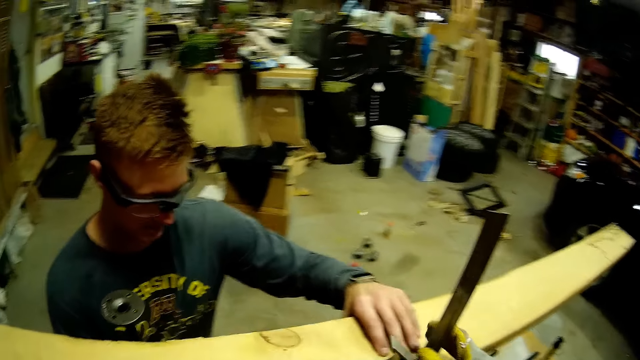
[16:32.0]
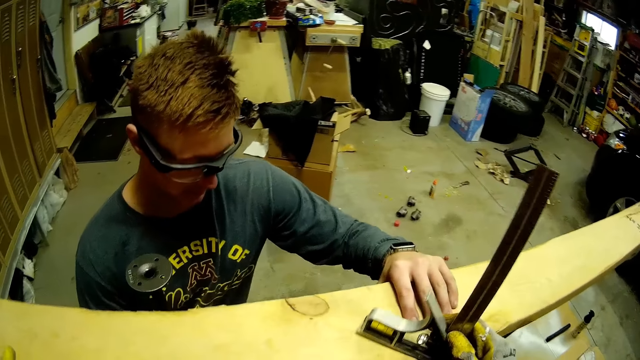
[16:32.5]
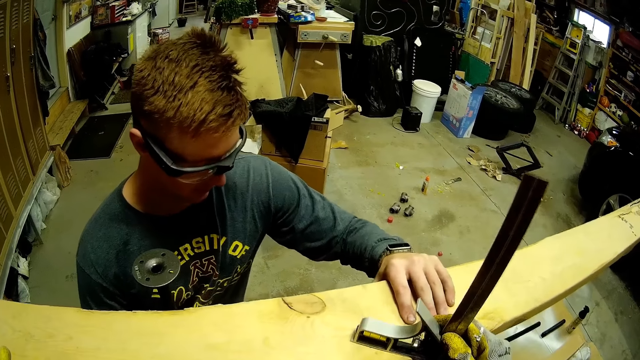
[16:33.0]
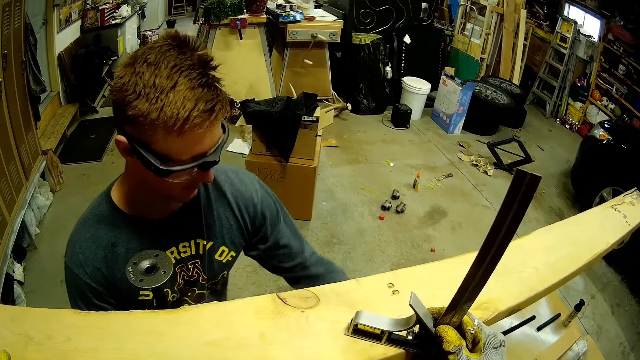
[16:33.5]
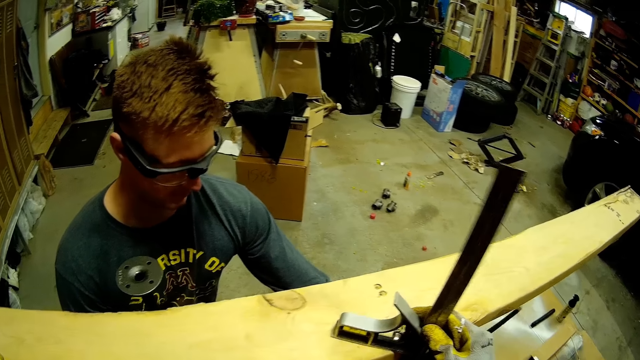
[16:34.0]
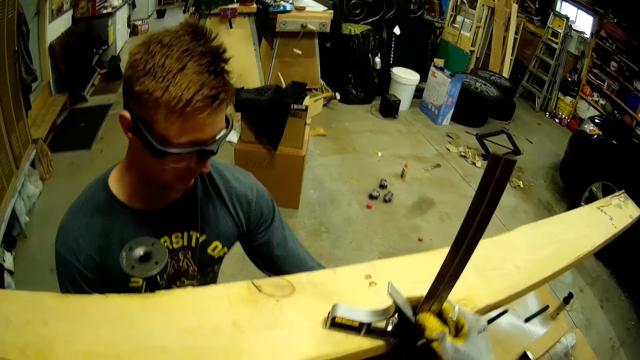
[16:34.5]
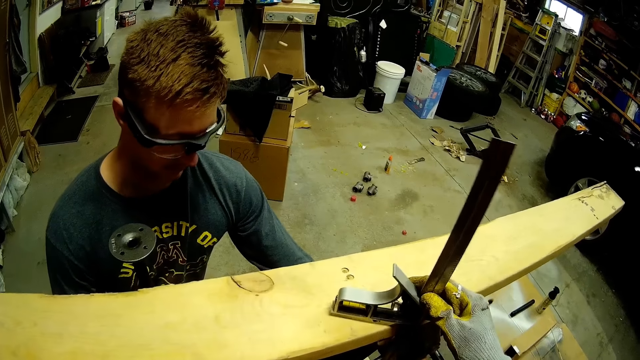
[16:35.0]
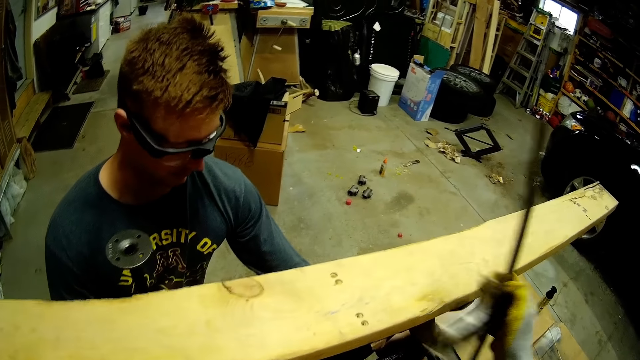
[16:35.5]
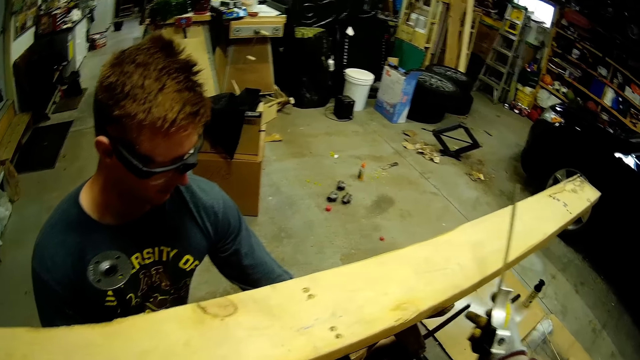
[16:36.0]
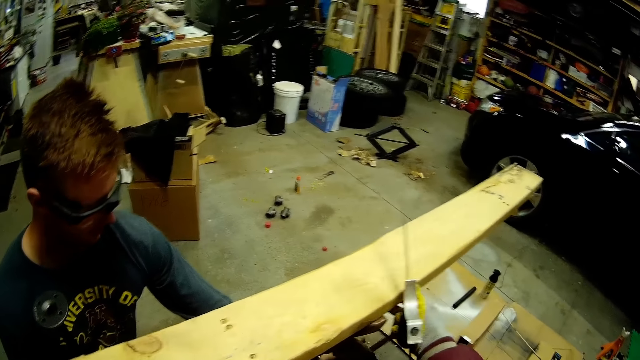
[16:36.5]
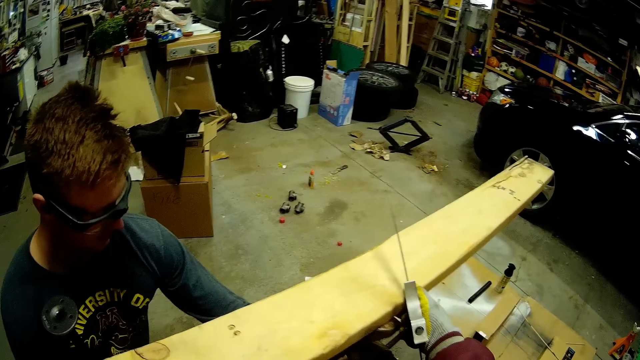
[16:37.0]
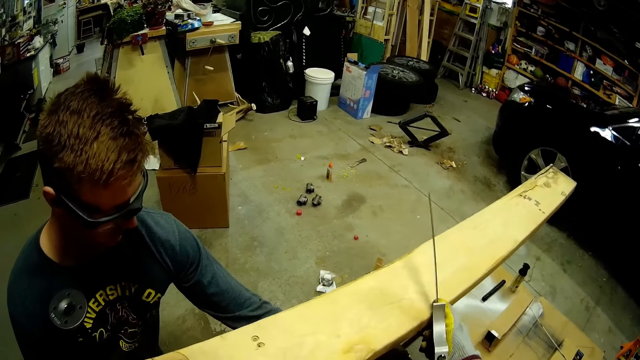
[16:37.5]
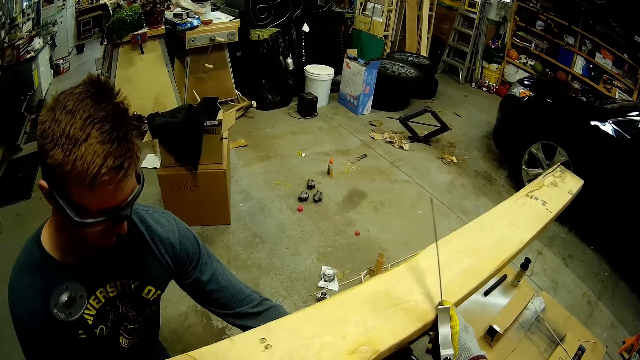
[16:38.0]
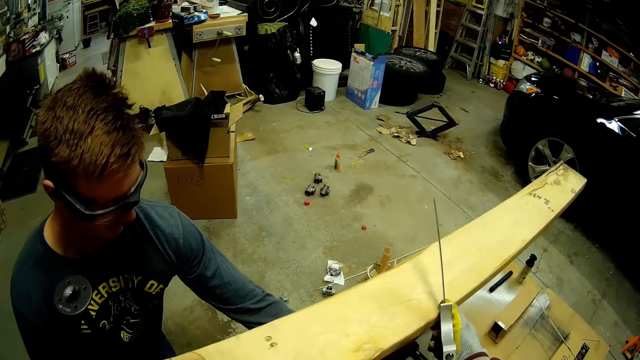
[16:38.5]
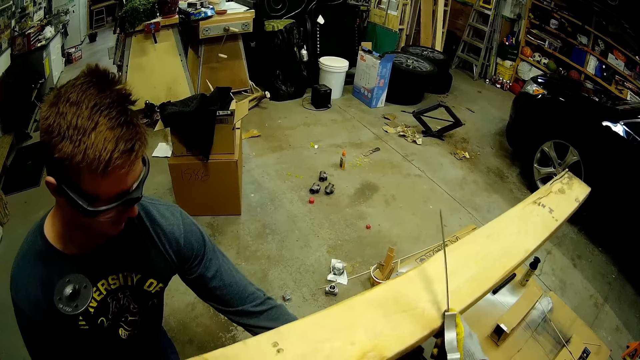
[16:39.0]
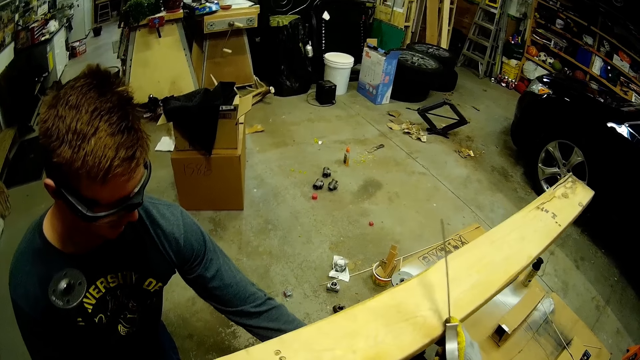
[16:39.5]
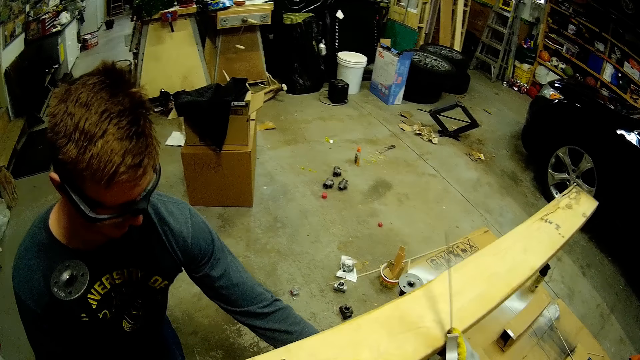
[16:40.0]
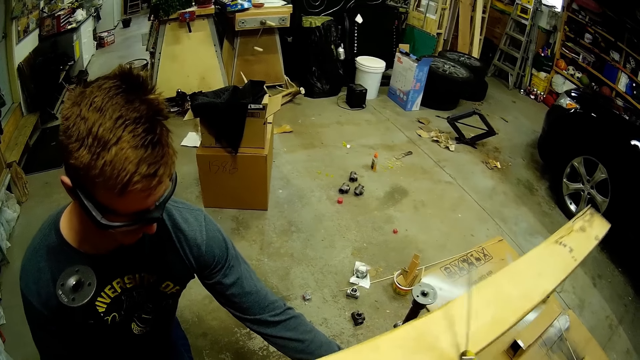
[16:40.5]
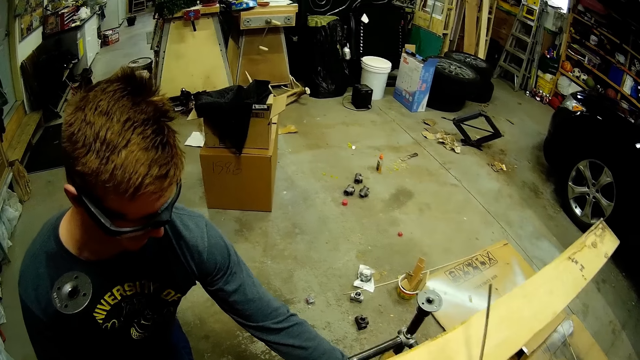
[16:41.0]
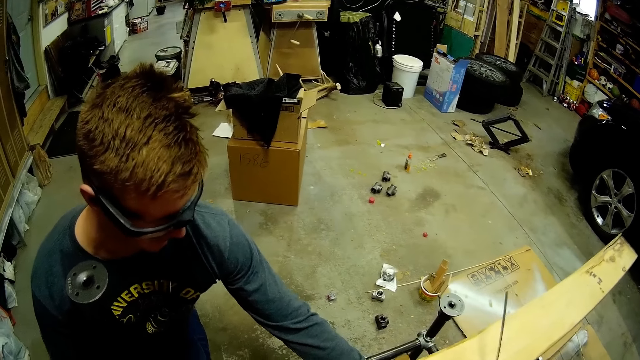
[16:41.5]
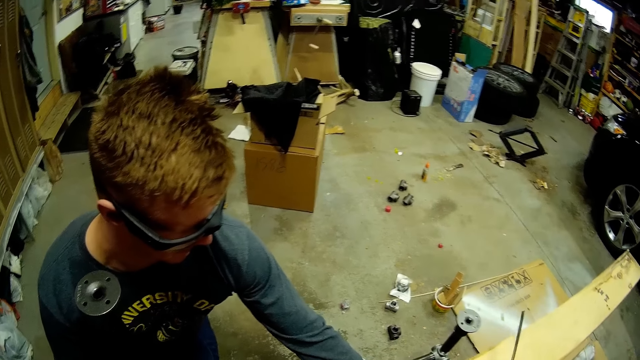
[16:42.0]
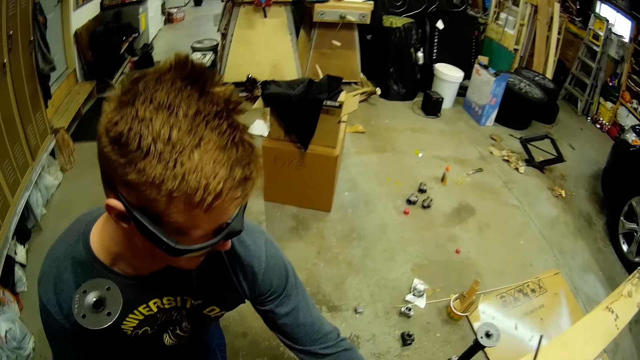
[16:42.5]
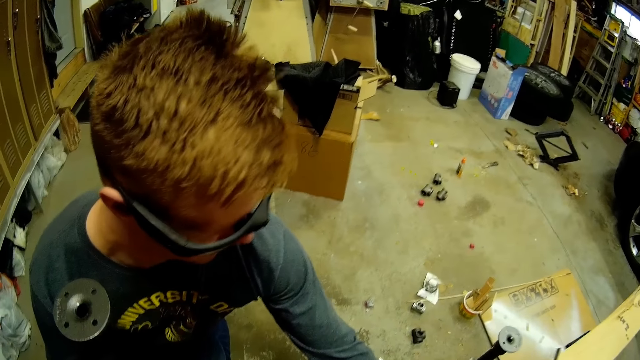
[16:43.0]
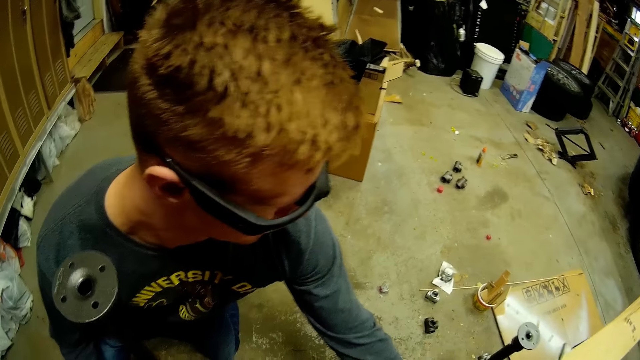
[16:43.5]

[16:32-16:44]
The camera wearer holds the leveler with her right hand. A man tightens a bolt on the metal scaffold with the bolt tightening machine. The camera wearer holds the angle level depth gauge ruler.

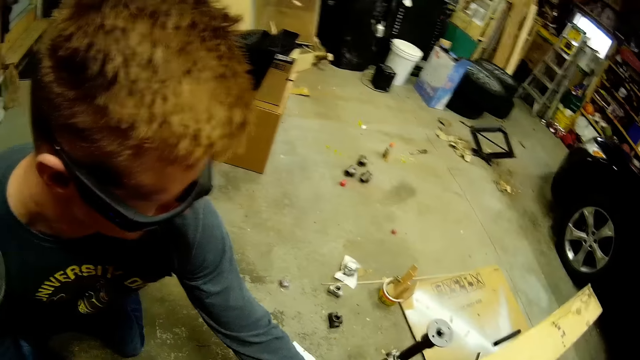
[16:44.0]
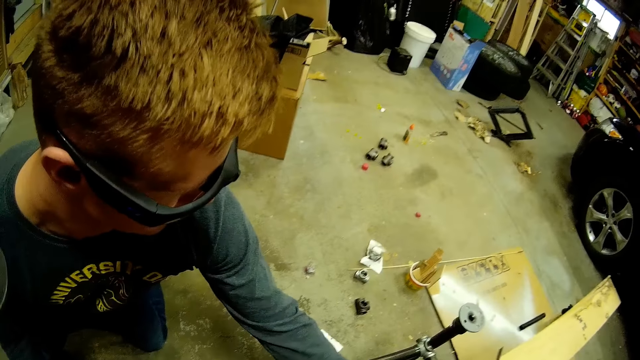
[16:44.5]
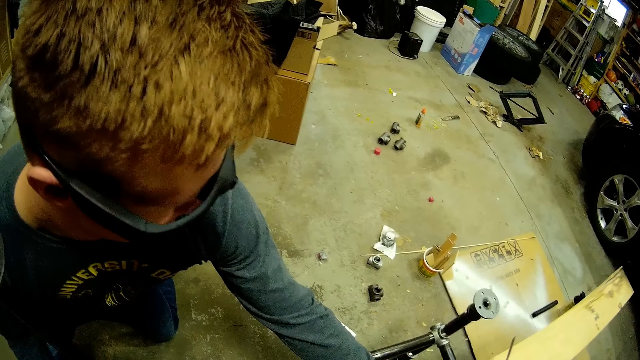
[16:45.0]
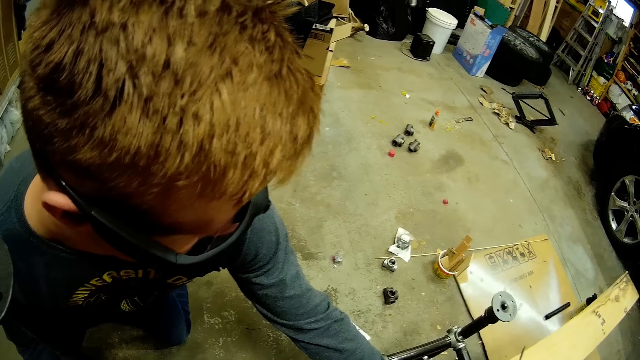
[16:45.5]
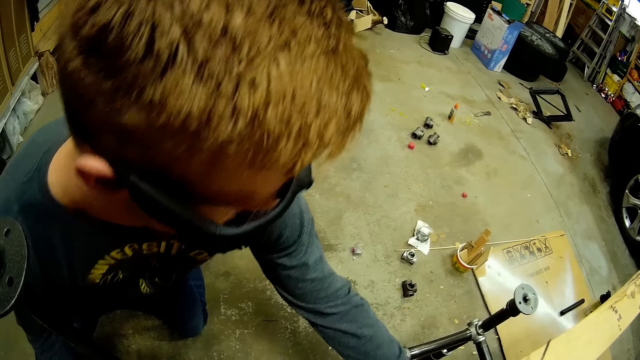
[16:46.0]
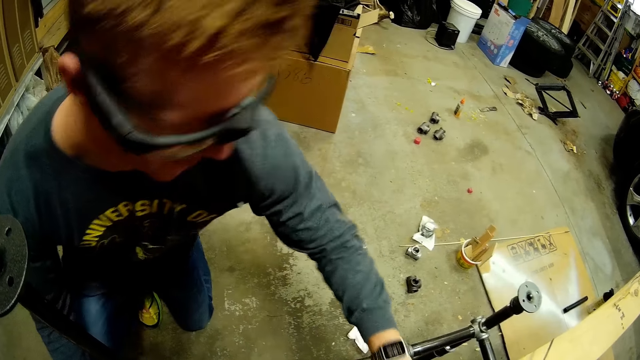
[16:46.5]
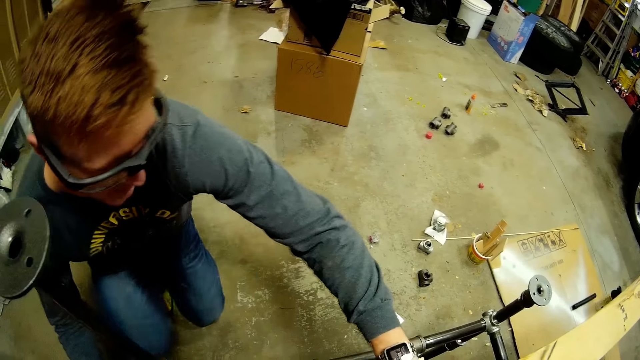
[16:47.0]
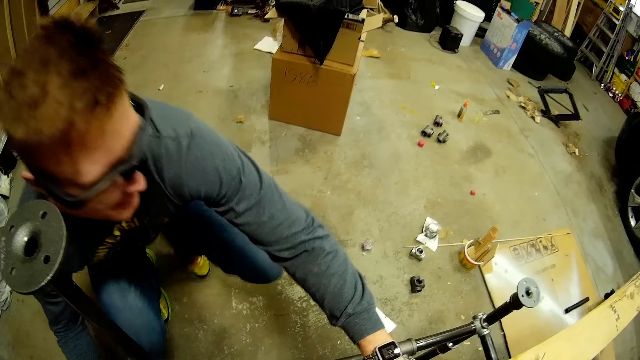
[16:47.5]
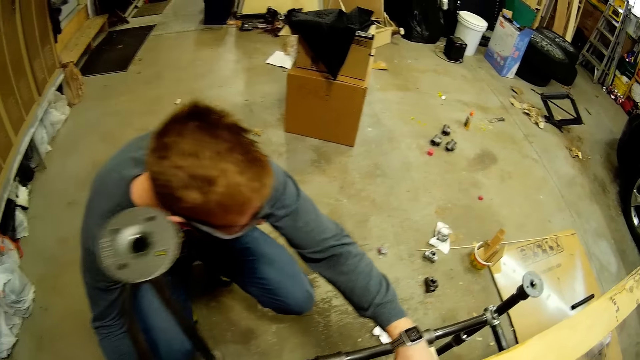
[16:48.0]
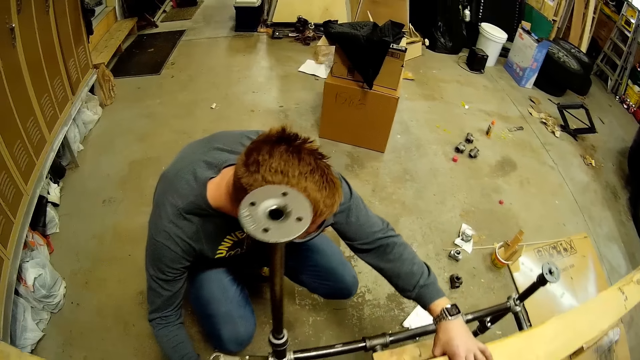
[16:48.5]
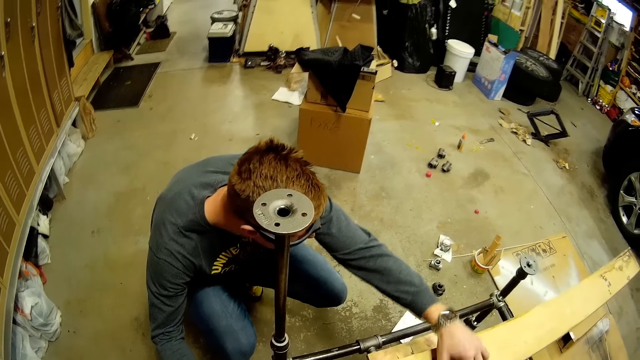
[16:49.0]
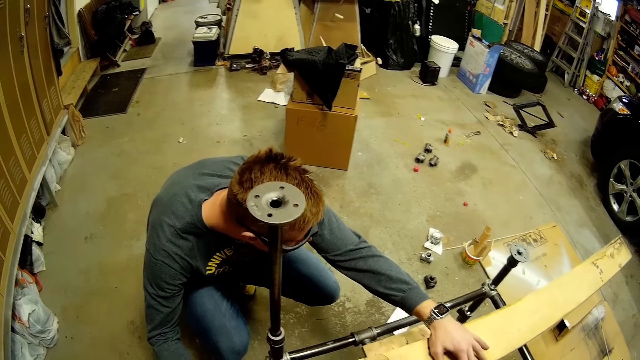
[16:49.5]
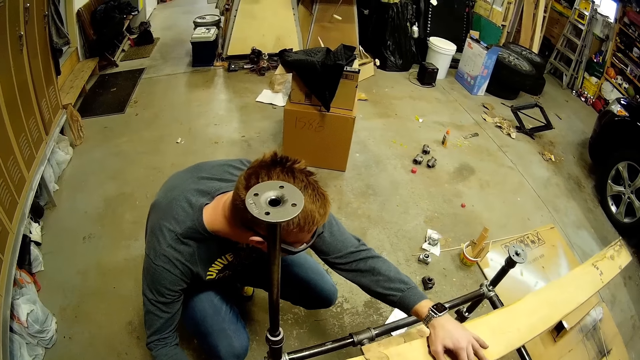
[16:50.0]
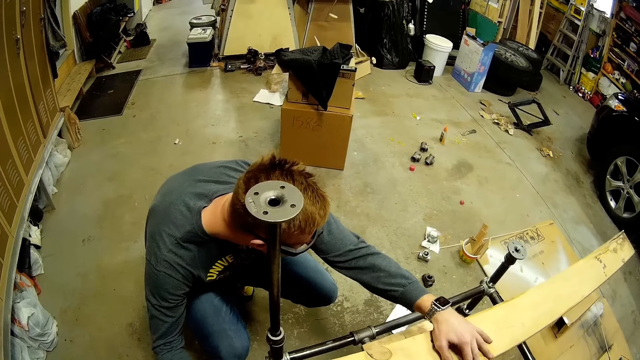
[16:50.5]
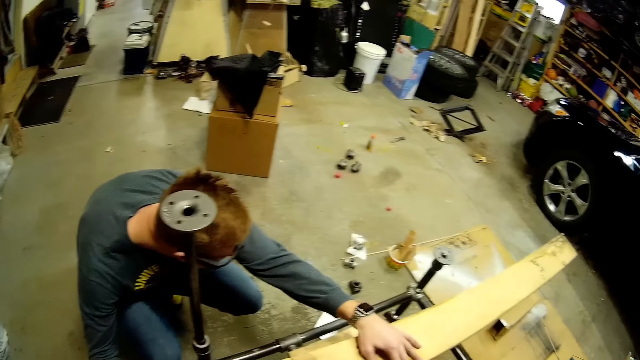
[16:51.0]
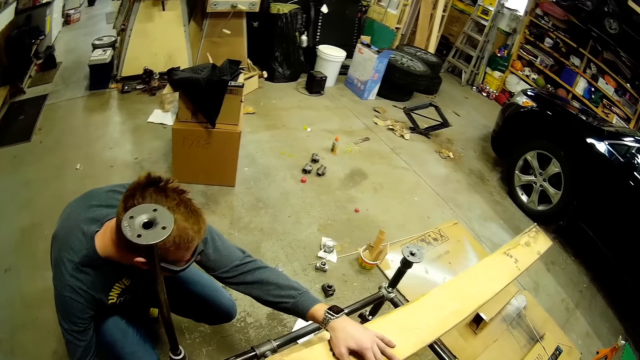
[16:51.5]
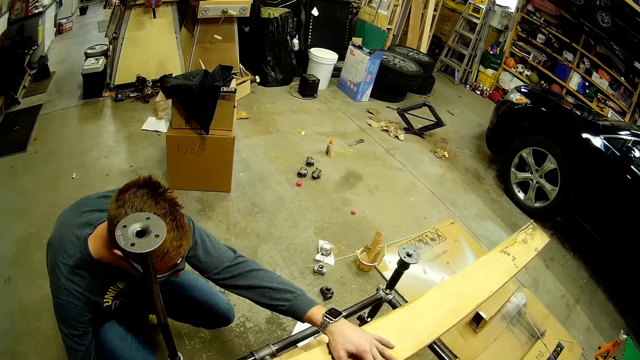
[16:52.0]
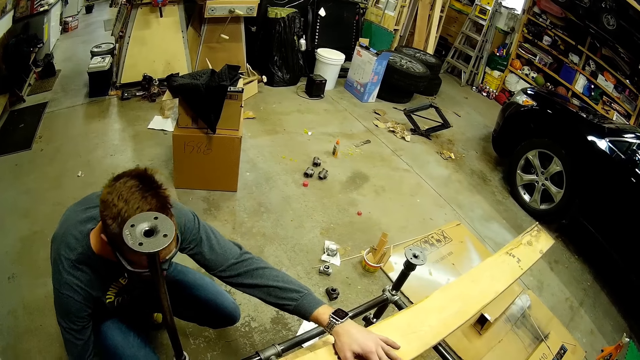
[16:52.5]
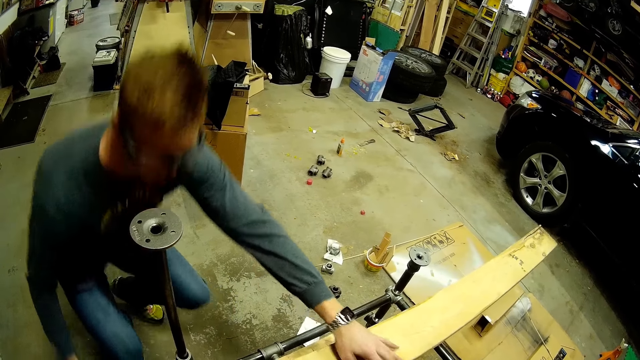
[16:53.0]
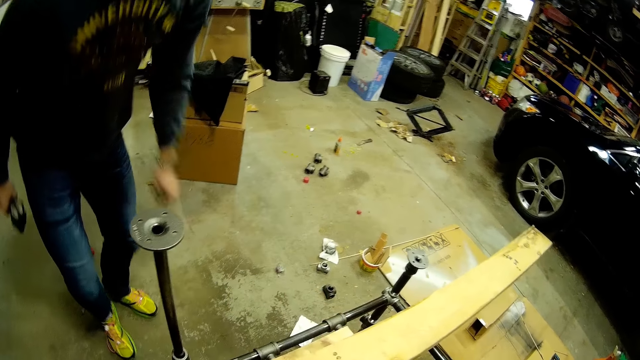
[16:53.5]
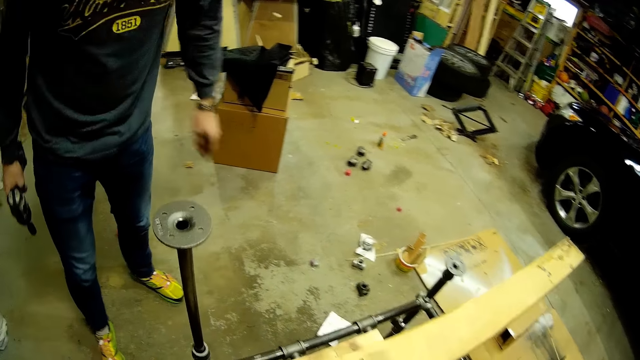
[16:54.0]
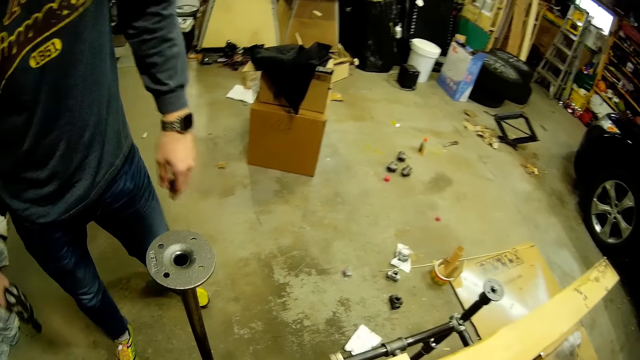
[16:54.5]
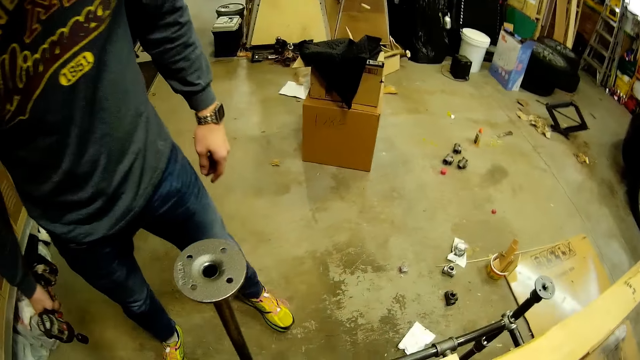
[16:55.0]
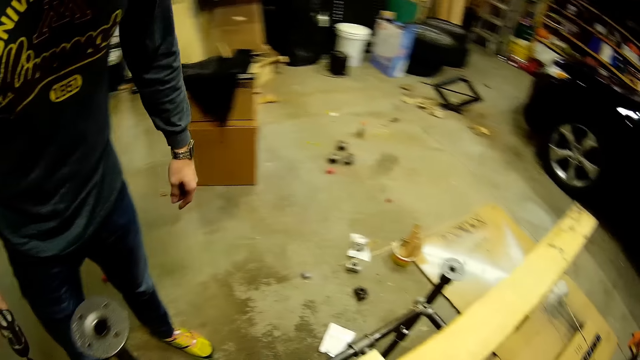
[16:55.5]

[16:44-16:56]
A man stands up from the floor. He stops tightening.
